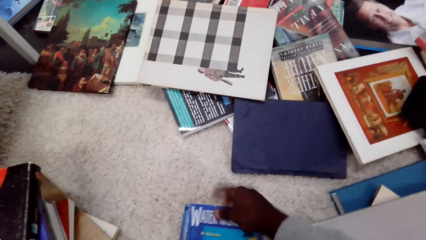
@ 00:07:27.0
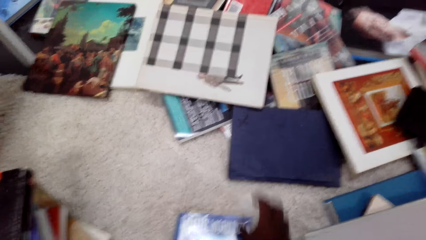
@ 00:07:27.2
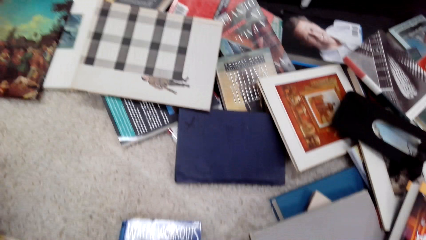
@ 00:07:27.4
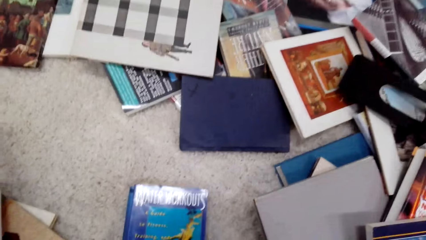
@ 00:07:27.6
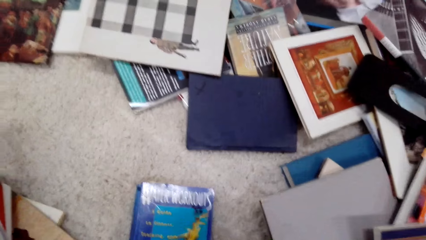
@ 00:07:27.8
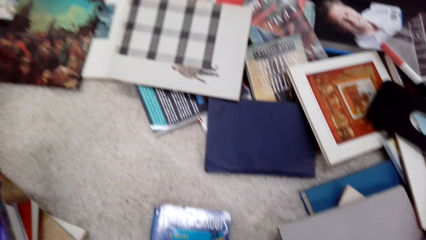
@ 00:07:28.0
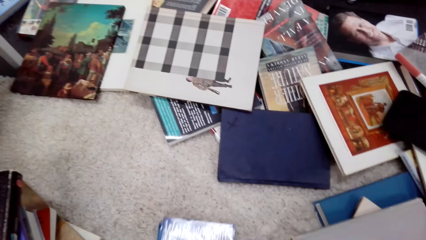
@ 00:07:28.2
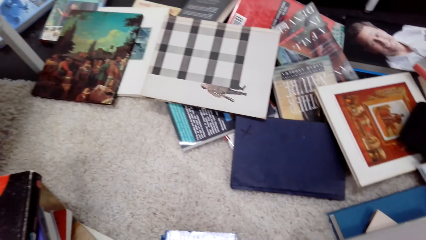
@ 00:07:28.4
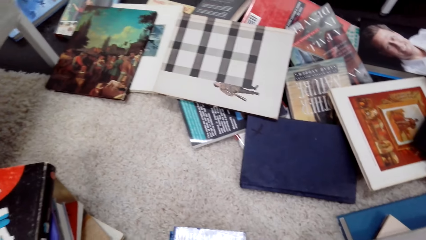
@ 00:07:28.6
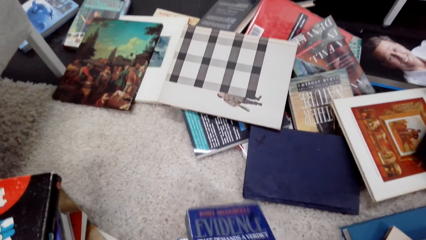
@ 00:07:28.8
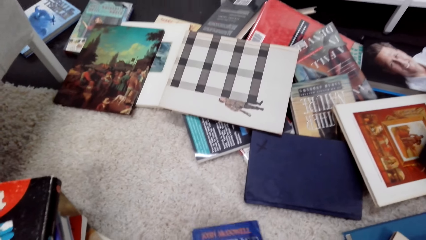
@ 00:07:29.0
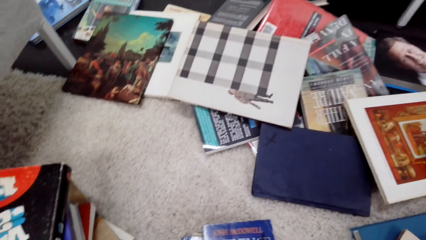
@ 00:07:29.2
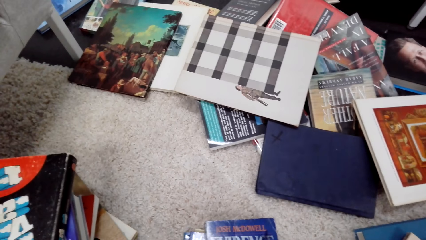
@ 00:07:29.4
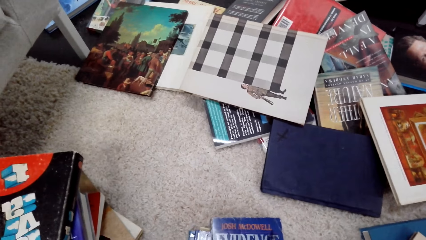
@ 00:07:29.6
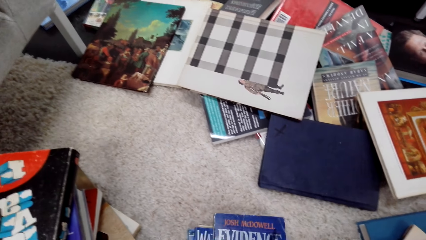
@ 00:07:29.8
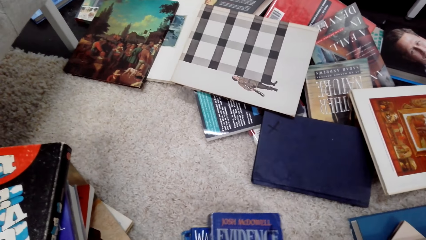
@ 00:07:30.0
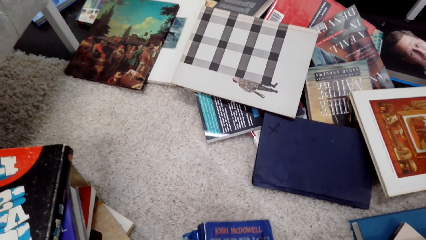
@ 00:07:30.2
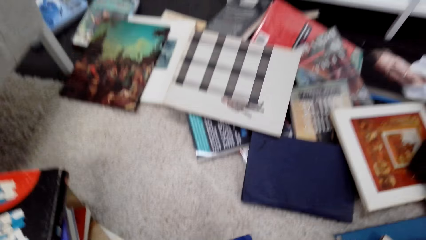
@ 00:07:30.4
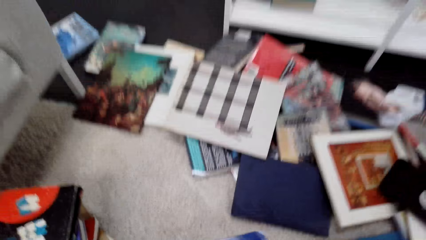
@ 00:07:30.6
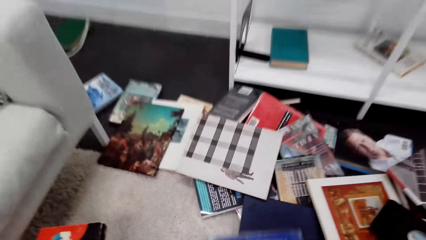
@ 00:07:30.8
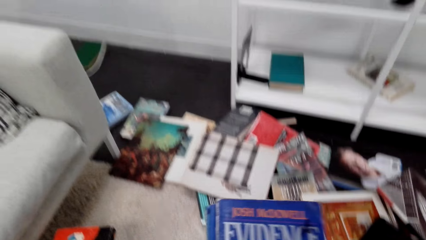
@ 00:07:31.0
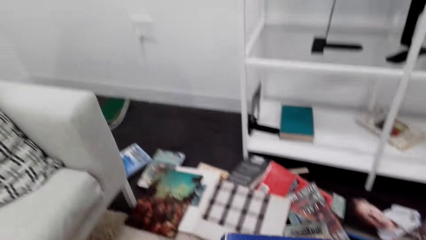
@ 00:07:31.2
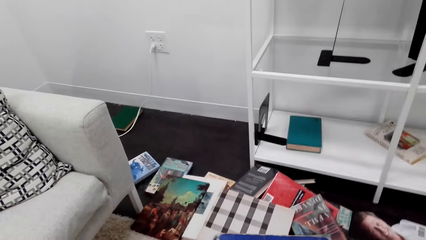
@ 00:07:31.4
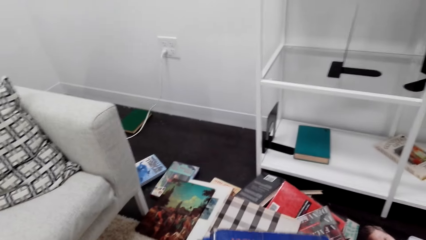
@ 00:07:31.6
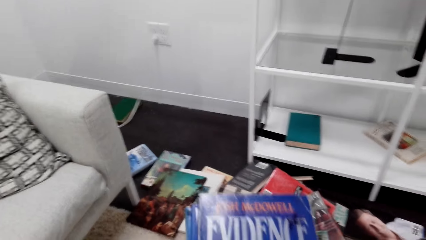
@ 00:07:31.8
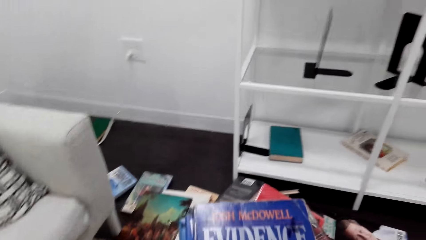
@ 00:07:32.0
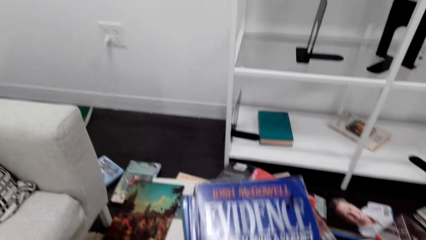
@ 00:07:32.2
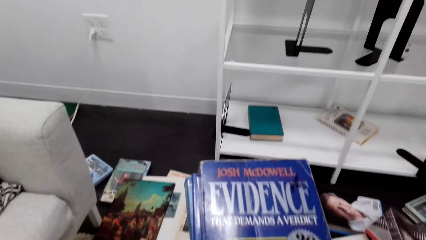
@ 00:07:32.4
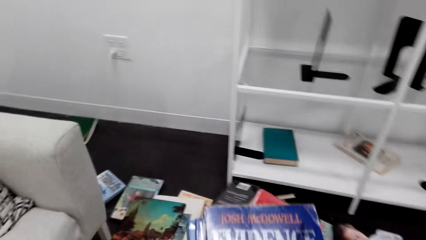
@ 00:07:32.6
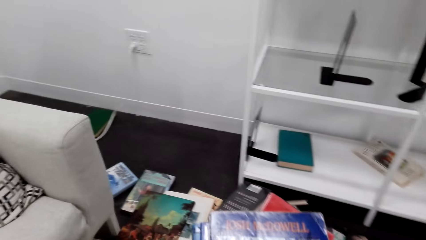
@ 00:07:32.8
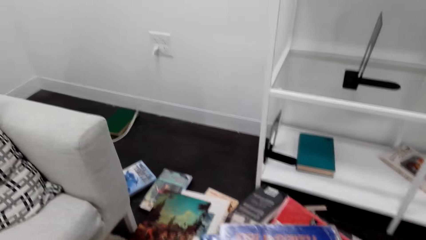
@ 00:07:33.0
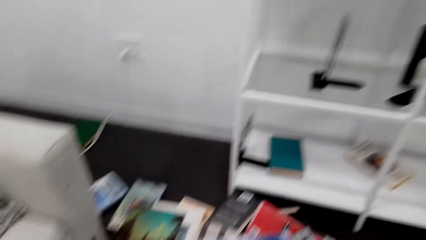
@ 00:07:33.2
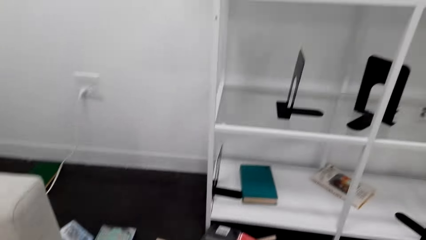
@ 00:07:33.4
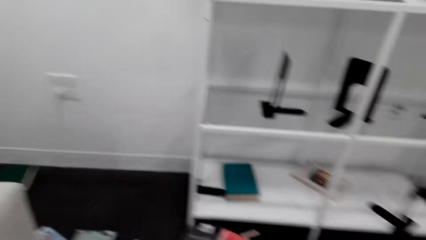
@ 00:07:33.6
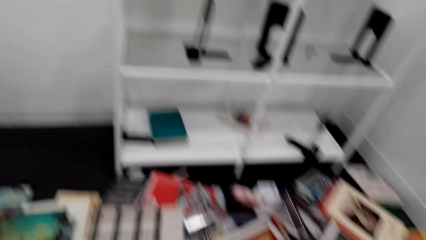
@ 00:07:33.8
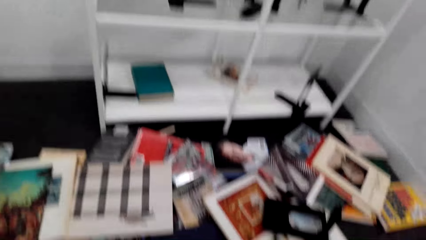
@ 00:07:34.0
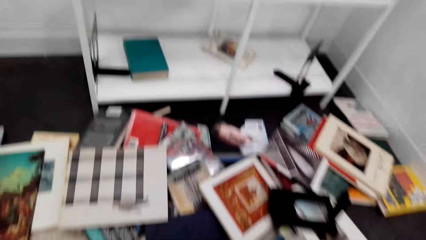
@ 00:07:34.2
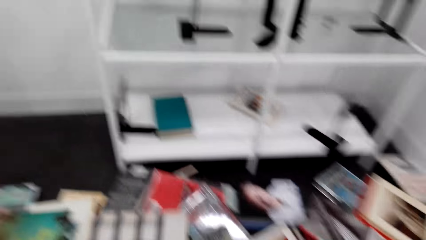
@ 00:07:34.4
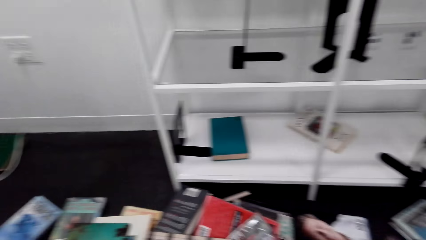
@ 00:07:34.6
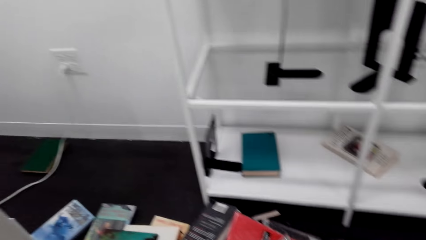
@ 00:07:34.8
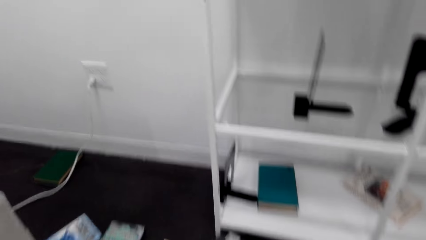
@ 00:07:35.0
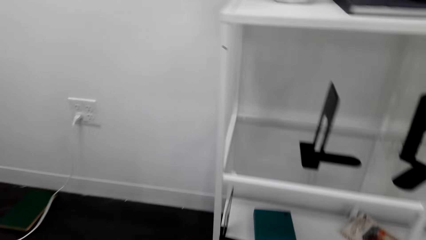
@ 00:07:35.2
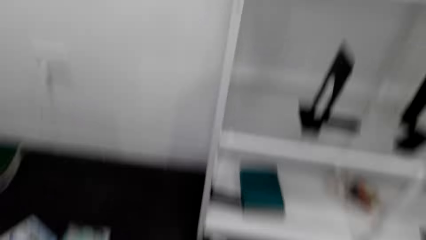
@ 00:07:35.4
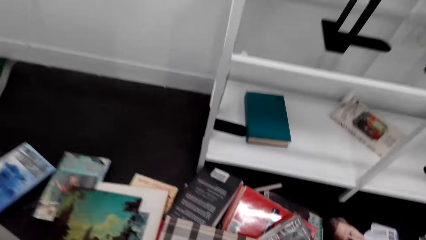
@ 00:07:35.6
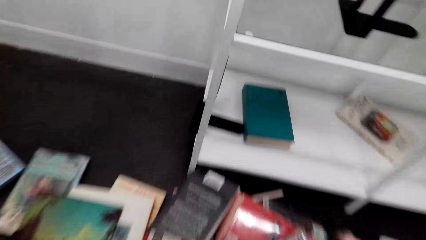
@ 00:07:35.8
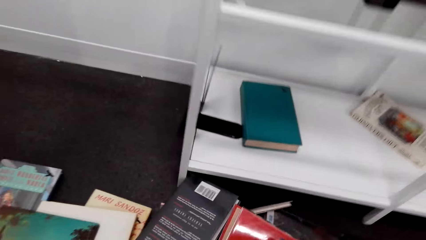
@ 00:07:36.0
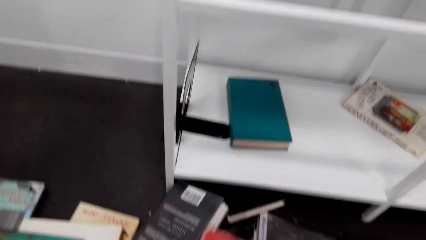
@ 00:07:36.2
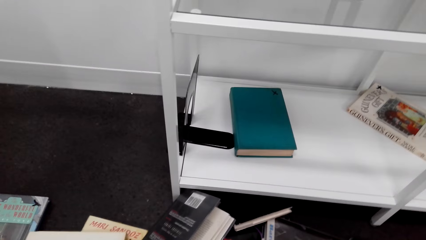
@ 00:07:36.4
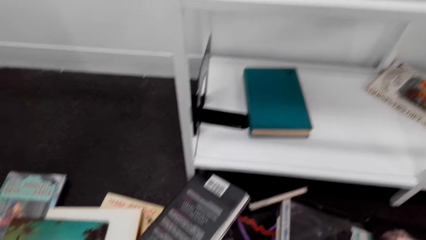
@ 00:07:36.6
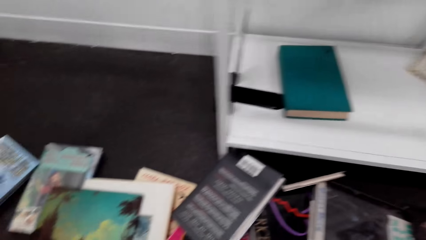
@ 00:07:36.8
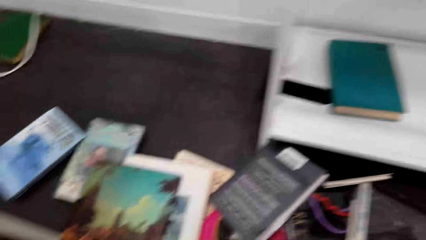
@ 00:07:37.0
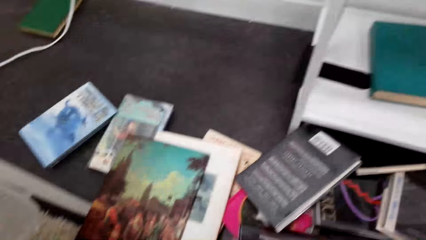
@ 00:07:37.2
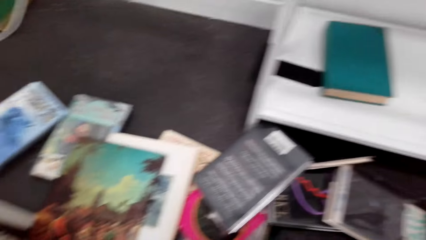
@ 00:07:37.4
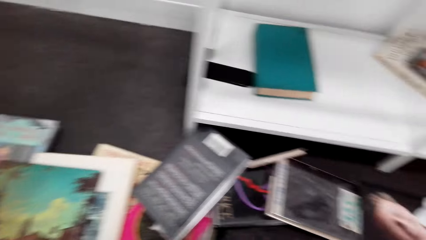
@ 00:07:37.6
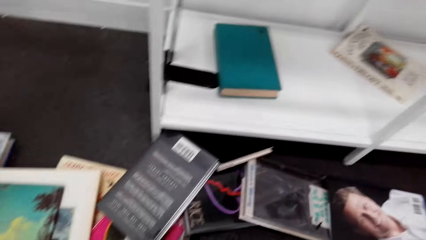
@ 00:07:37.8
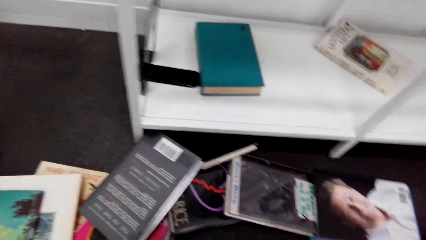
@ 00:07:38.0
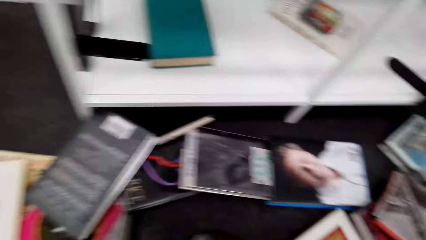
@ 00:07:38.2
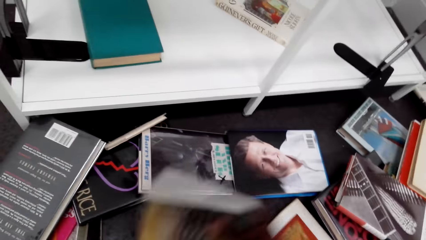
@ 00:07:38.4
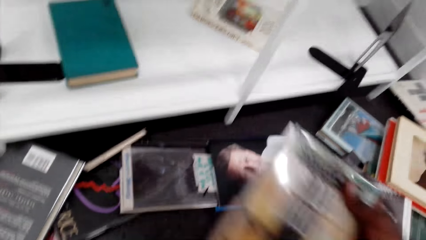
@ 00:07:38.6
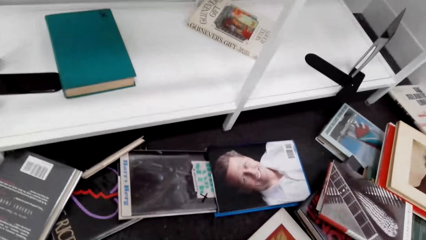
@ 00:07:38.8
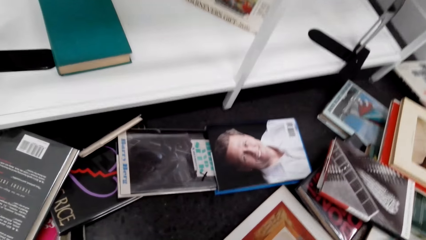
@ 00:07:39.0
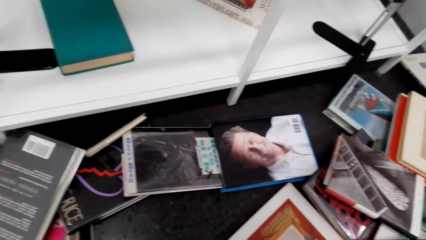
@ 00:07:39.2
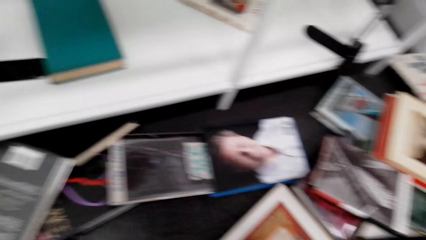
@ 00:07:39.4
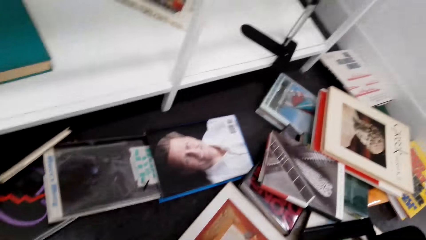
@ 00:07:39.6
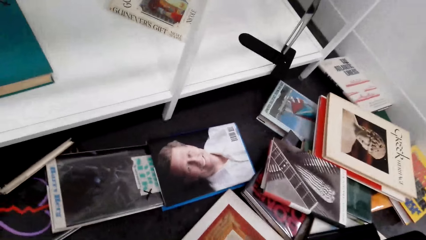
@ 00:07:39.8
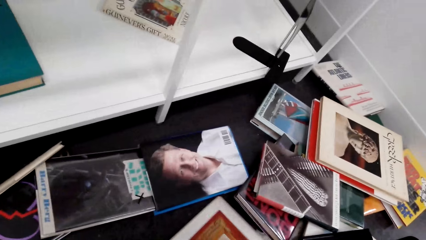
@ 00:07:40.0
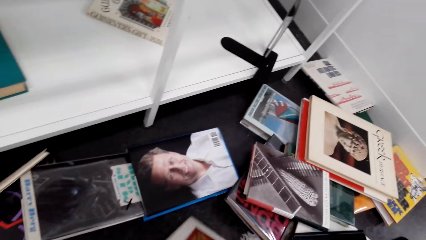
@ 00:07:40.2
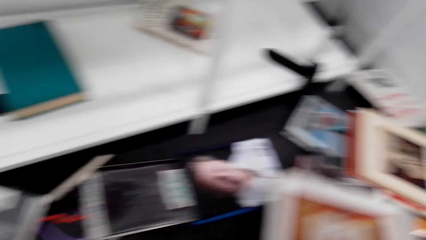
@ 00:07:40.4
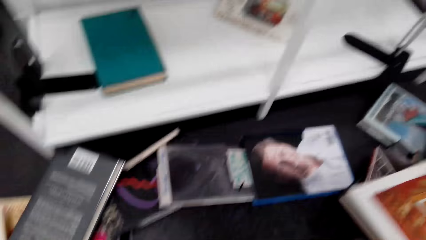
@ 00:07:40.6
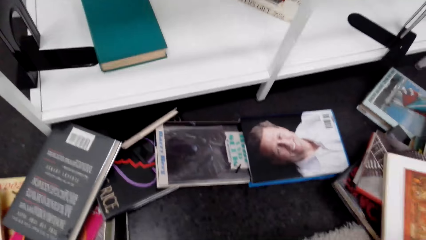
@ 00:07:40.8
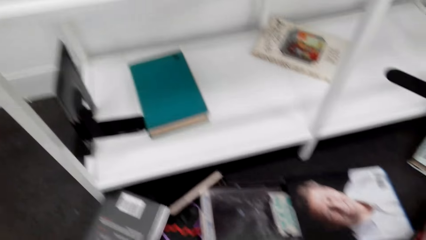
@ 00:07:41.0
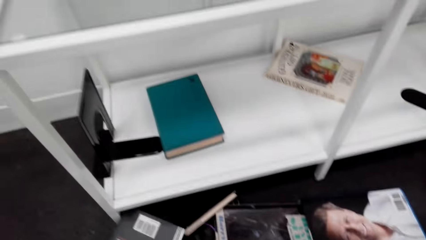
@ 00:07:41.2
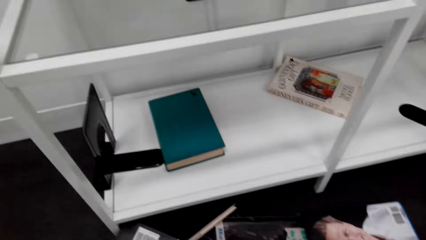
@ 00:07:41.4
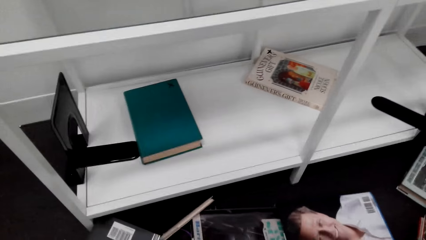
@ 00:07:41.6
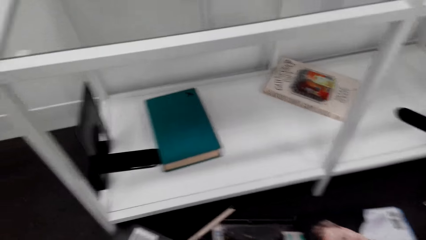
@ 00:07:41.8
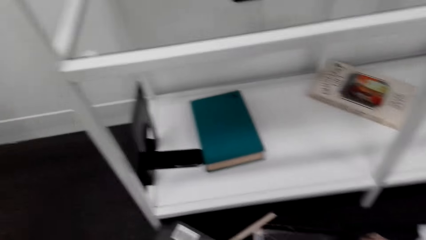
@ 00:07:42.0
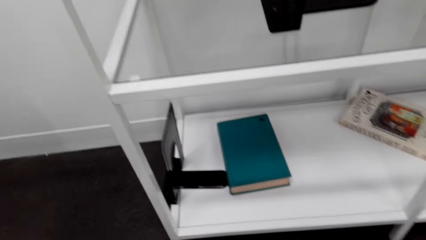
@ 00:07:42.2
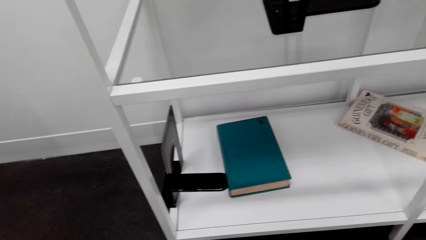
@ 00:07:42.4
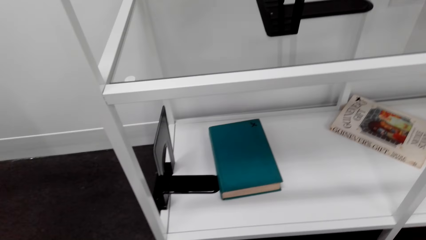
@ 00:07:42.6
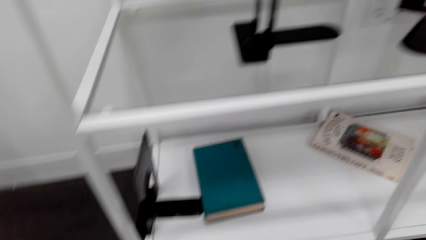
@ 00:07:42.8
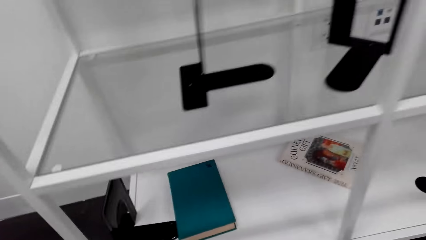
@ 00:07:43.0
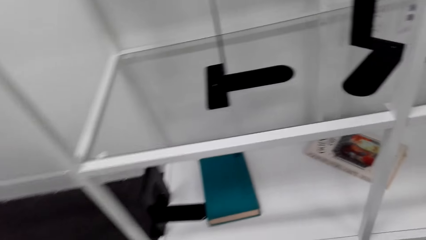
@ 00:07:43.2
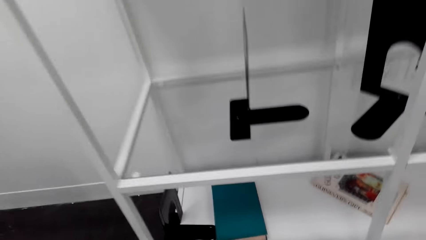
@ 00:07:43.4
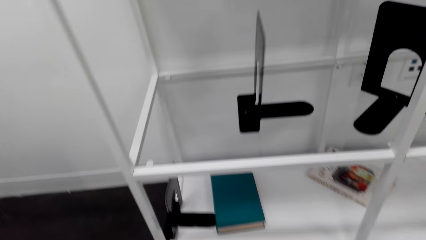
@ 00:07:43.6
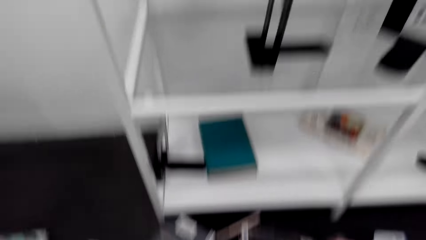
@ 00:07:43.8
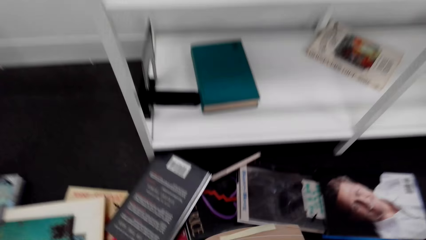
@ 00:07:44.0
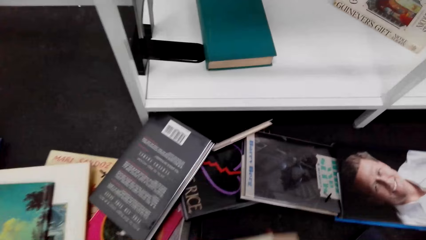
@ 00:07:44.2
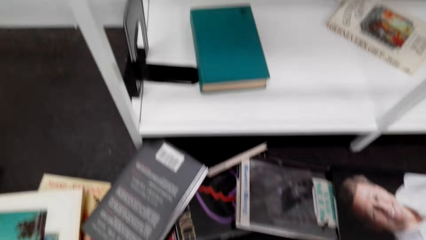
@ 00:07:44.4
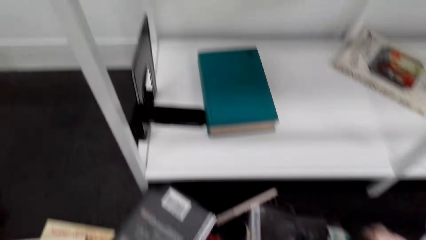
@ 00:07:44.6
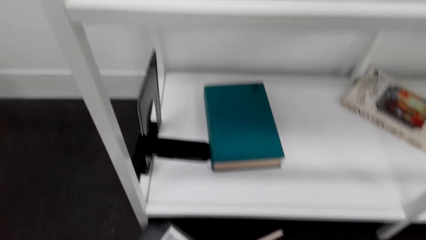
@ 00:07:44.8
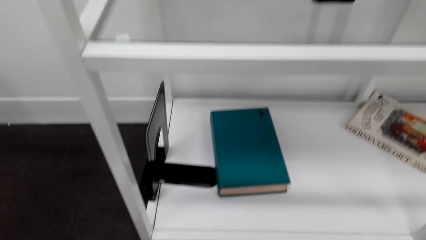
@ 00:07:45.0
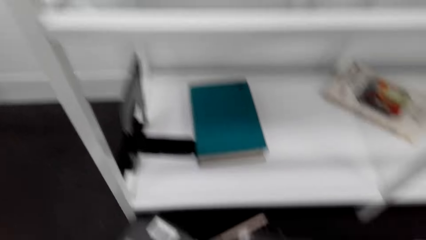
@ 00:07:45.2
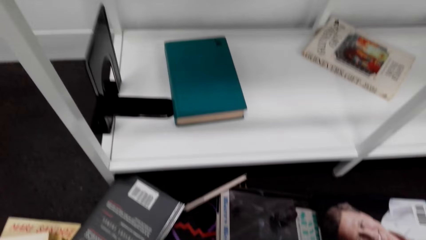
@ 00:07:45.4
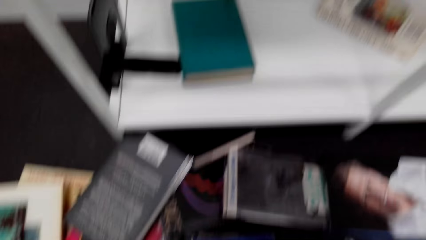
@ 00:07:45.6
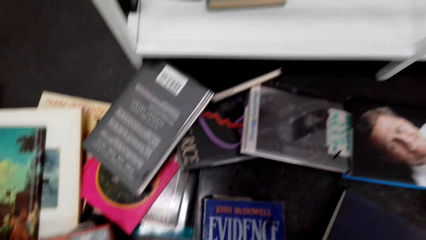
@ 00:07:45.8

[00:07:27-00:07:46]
The camera wearer places the book on top of the others. They pick books from the floor. They move forward. They pick a book and place the book on top of the others. They pick a book and place the book on top of the others.
